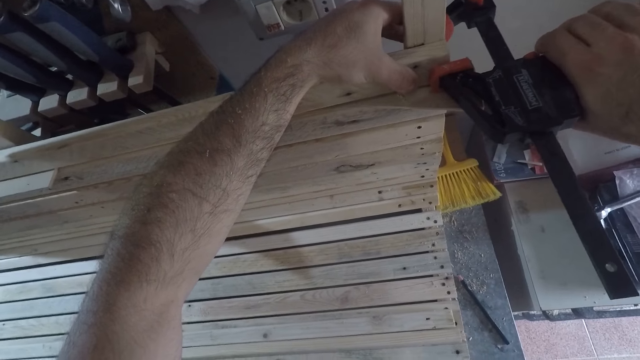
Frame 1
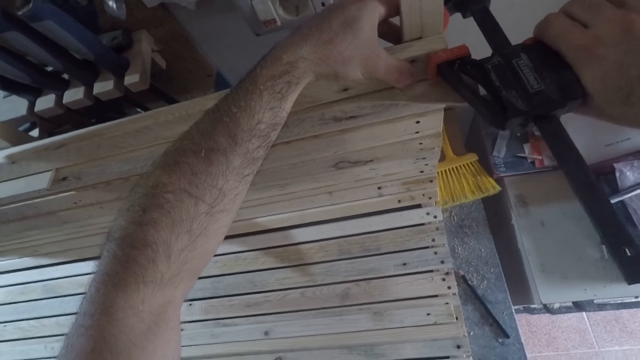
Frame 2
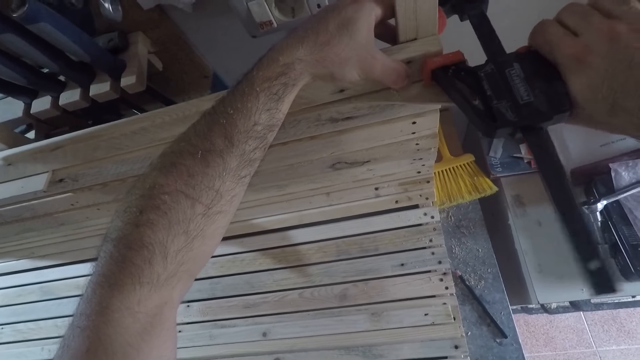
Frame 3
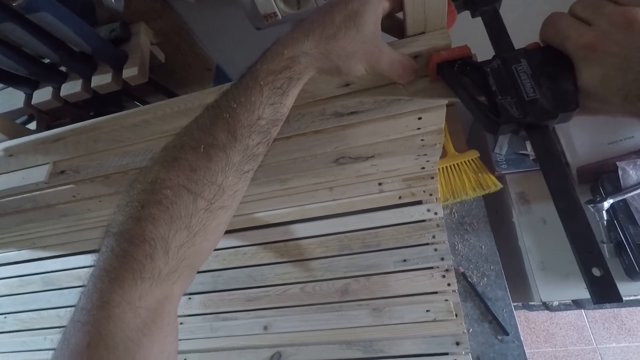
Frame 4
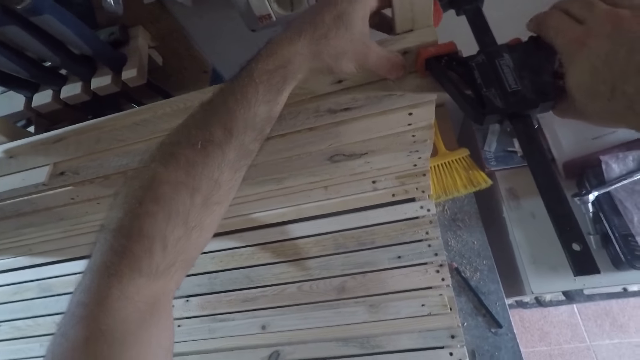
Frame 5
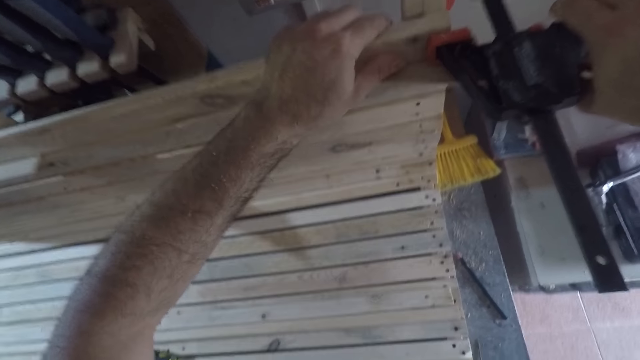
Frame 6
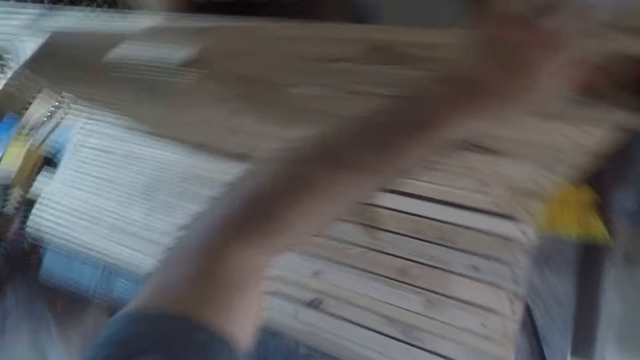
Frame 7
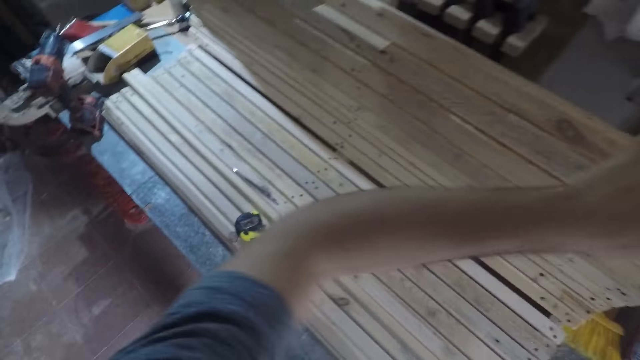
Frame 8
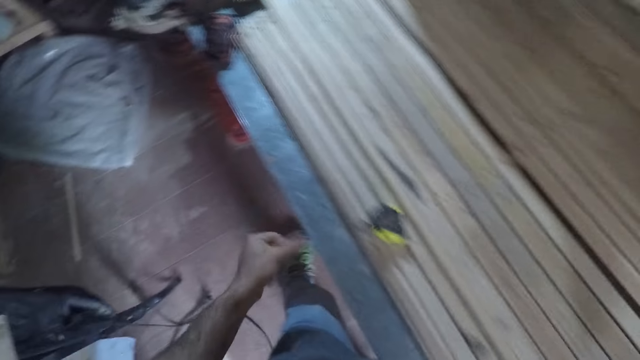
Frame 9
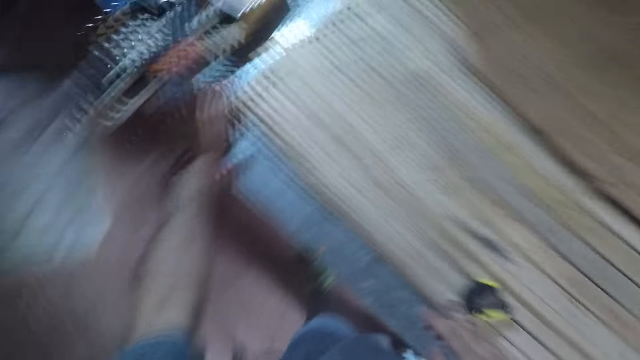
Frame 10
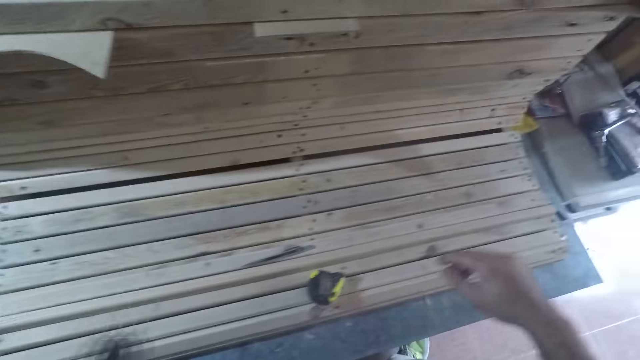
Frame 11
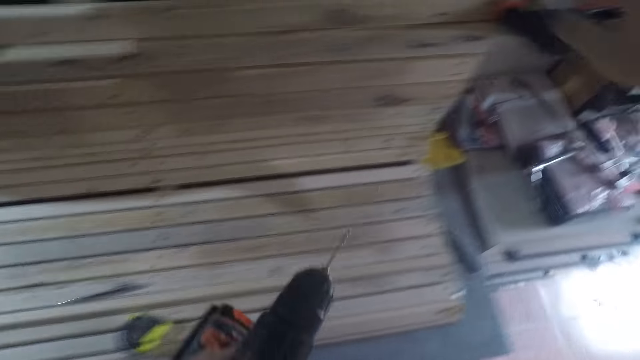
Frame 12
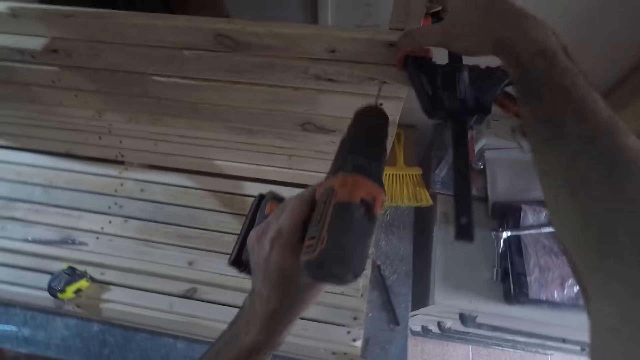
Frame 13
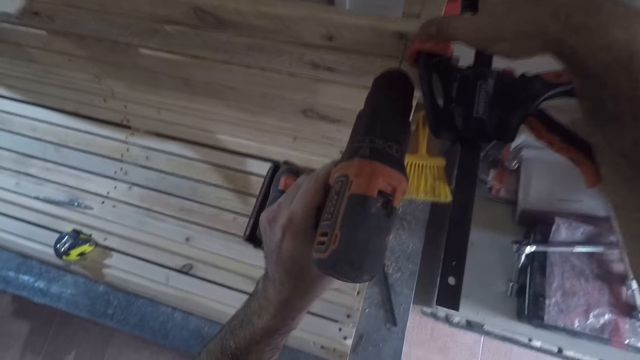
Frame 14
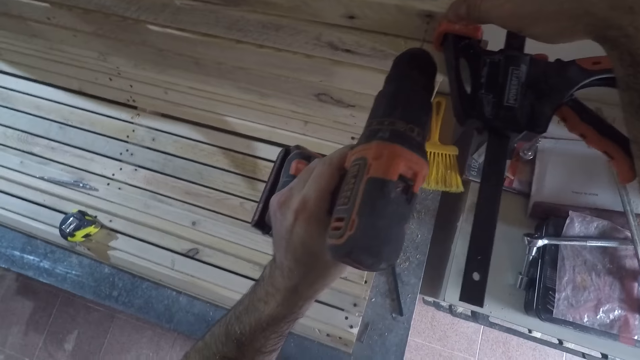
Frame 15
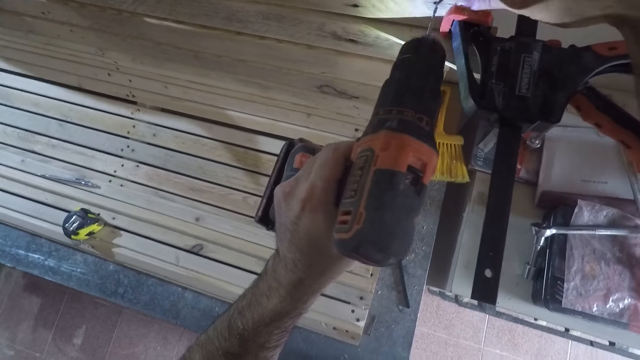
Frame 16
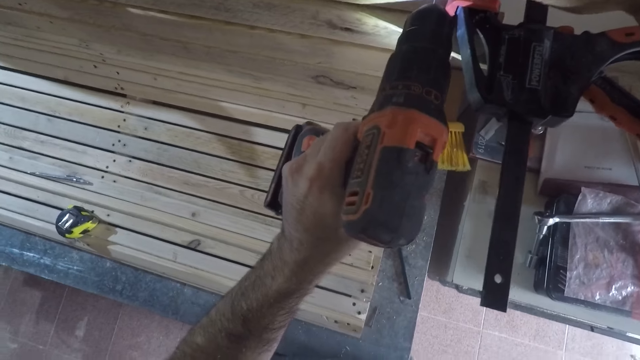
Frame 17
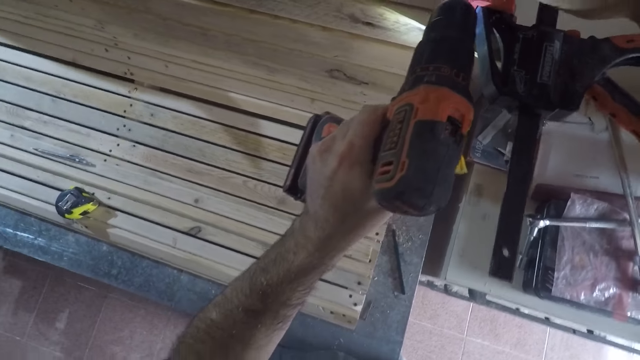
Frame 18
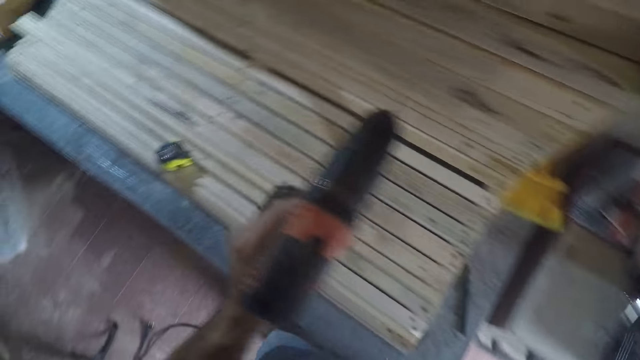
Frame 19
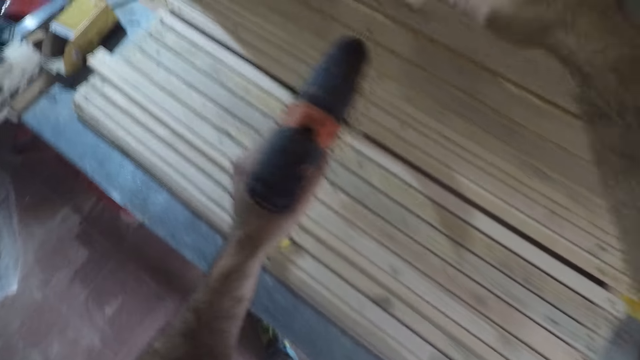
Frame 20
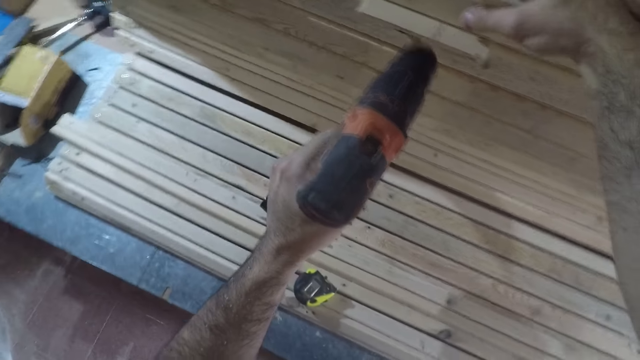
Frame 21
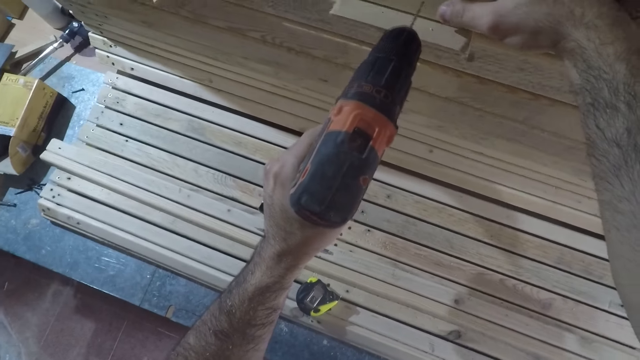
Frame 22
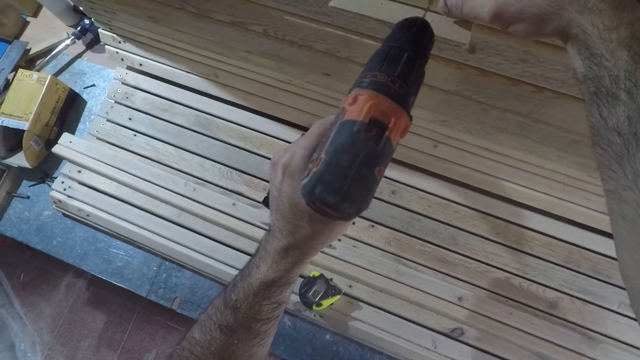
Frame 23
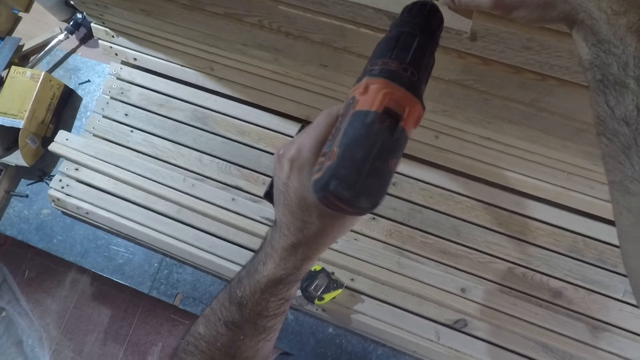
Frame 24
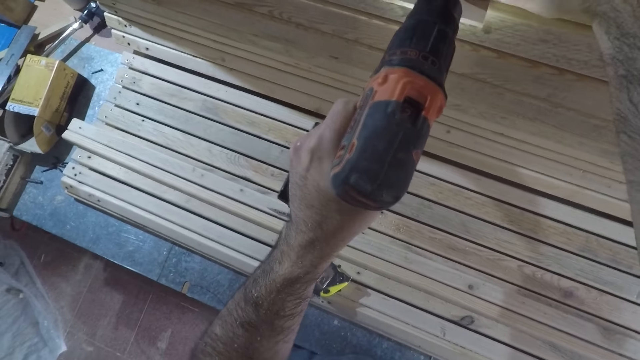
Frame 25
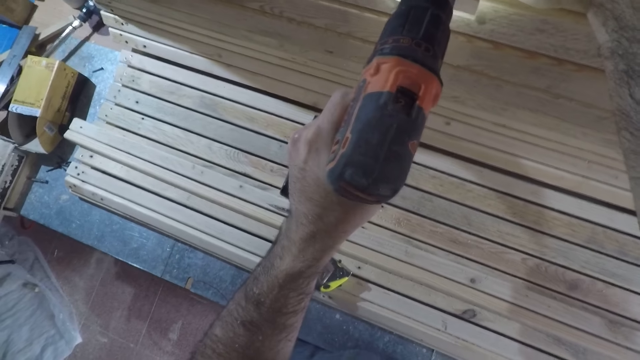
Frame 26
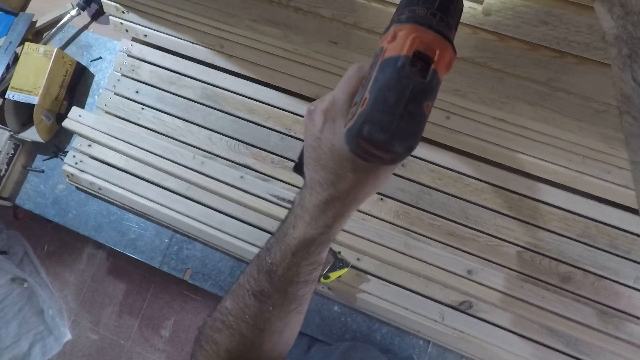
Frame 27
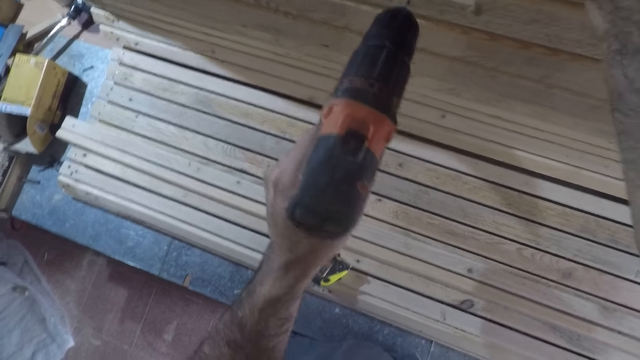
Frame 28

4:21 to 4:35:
The camera wearer stretches his left hand. He picks up the power drill from the table with his left hand, places the power drill on the wood piece, and drills the pressure treated wood piece with the power drill. He moves to the left. He drills the pressure treated wood again.

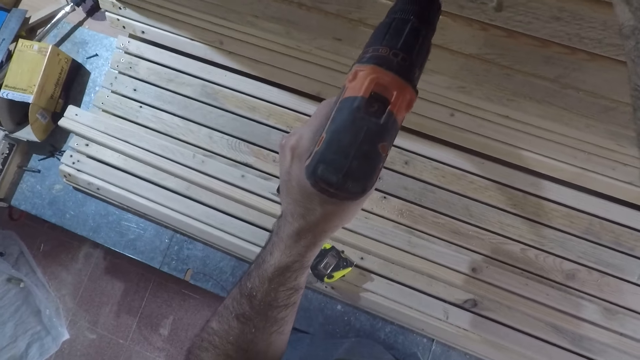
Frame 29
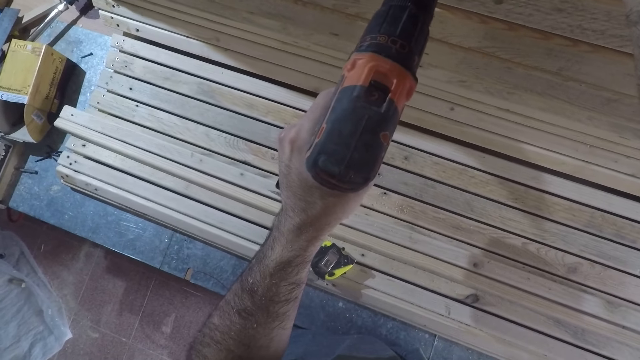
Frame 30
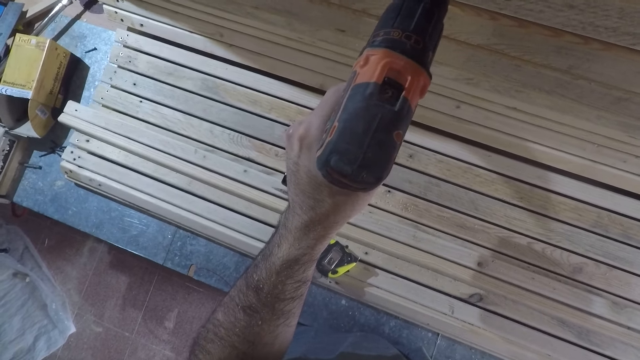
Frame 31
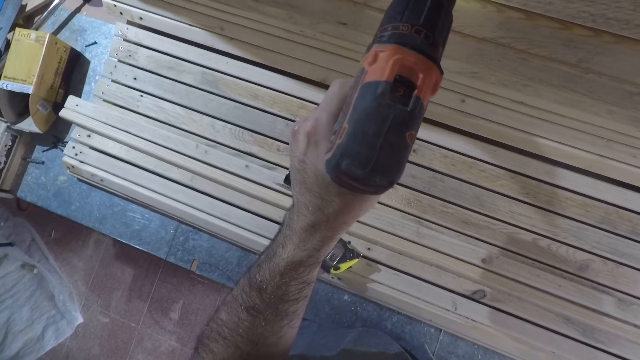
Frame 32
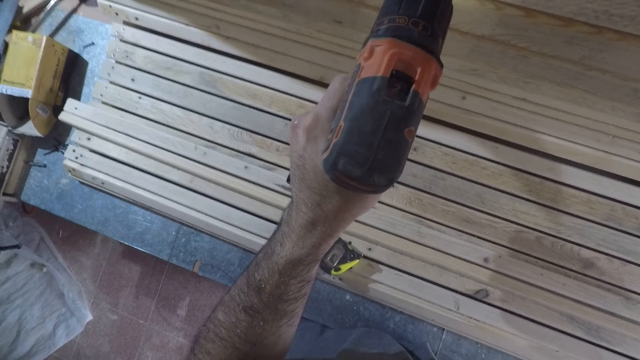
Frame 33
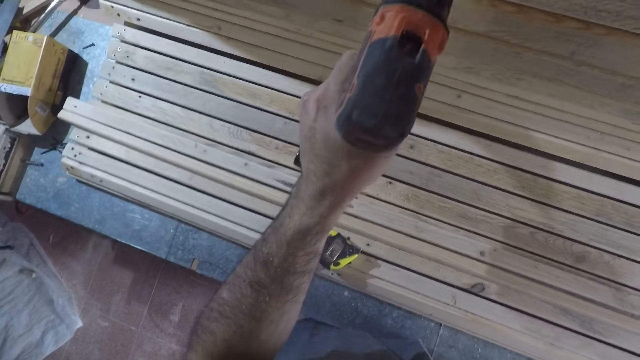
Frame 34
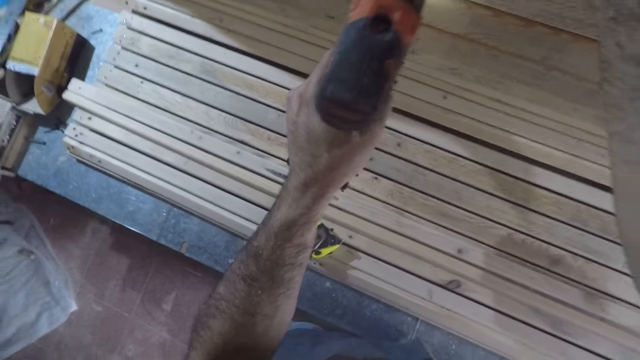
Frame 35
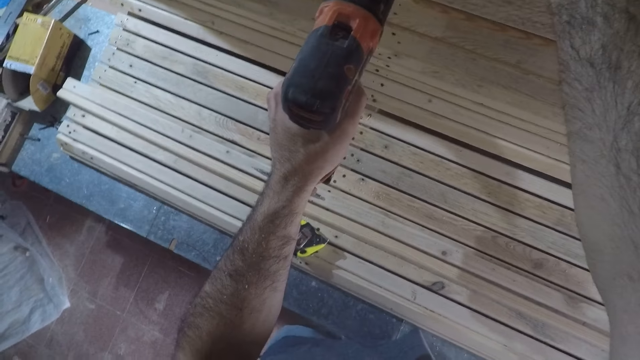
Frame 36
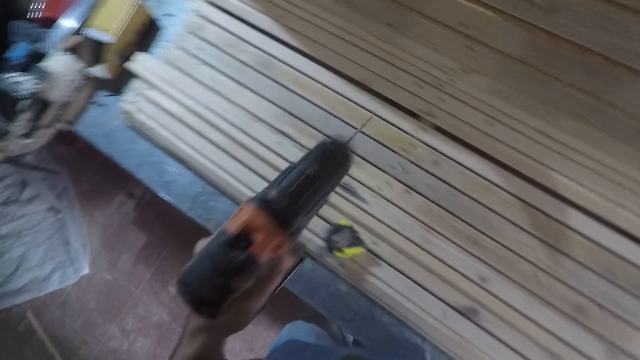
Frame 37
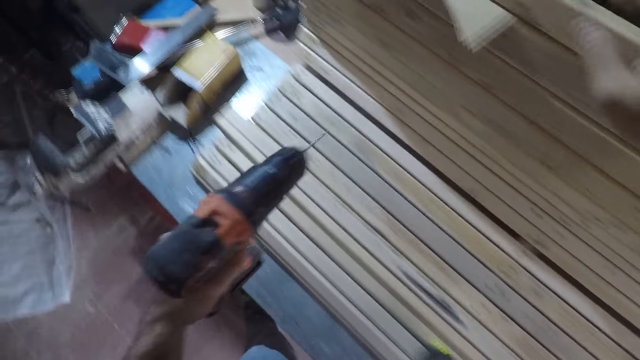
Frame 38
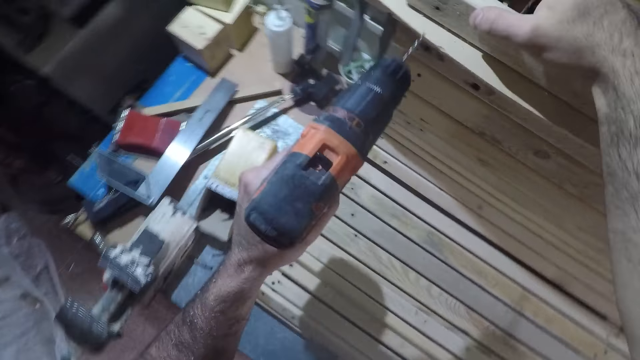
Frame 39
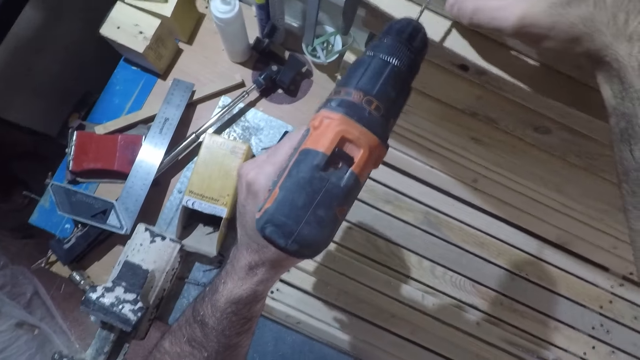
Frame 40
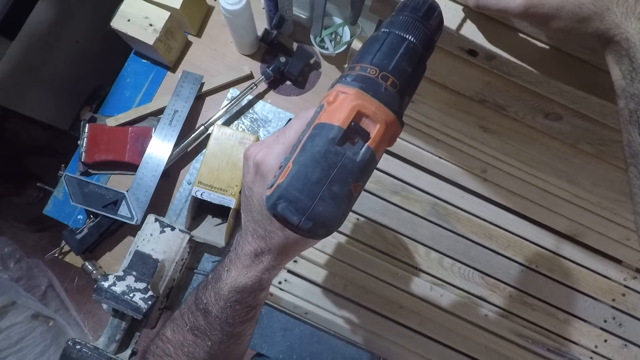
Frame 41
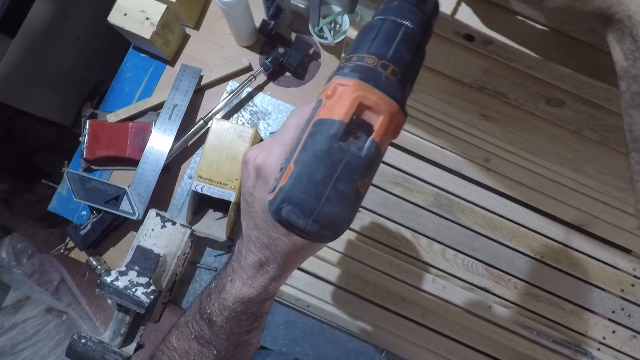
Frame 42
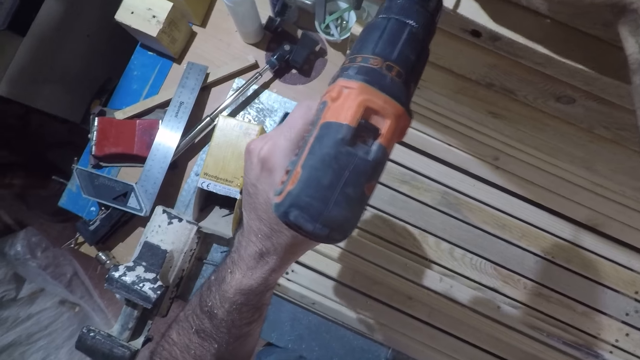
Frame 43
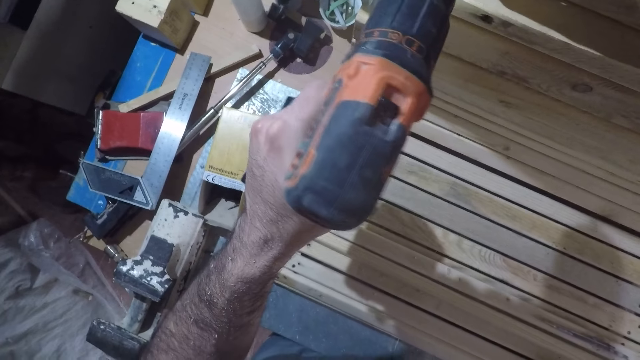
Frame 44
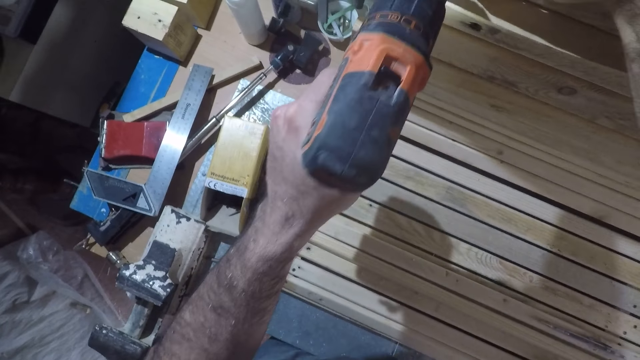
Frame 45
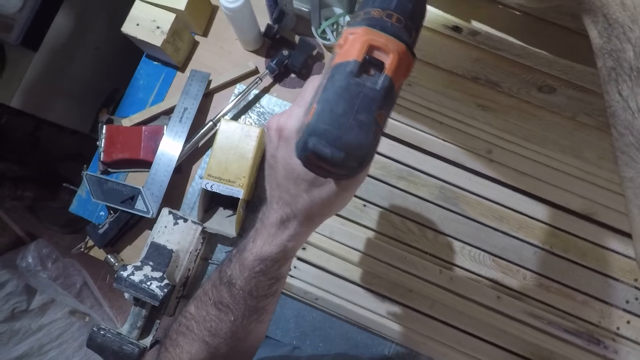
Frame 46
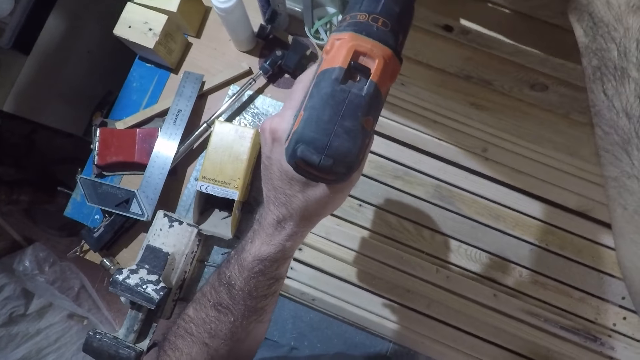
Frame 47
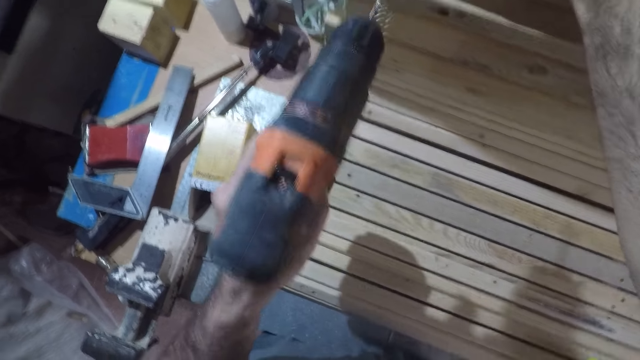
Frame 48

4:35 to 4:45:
The camera wearer drills a pressure treated wood.
